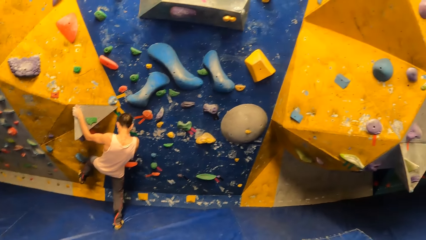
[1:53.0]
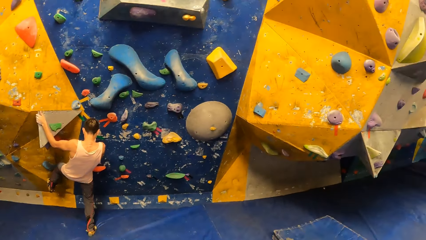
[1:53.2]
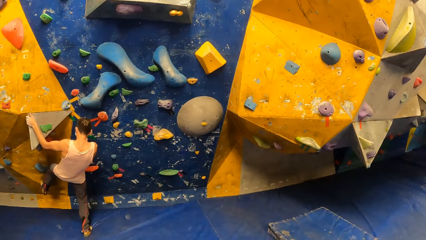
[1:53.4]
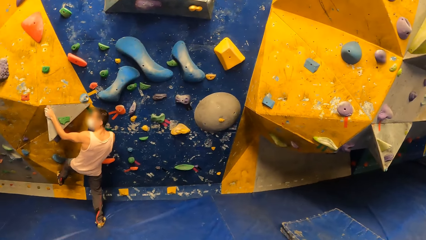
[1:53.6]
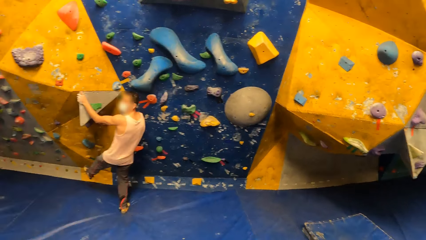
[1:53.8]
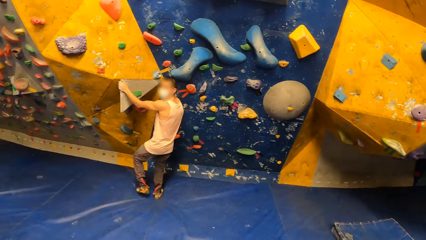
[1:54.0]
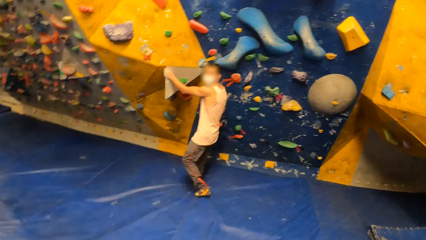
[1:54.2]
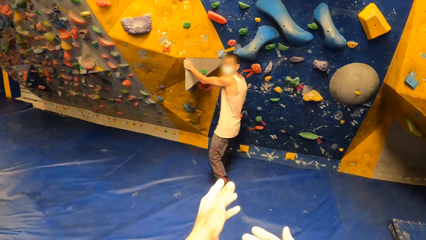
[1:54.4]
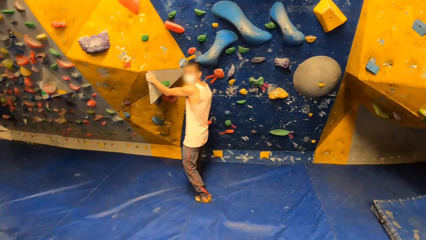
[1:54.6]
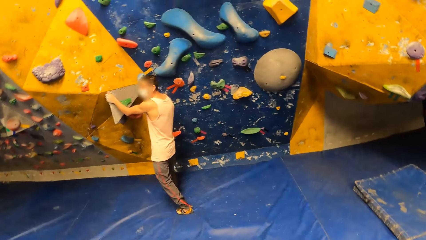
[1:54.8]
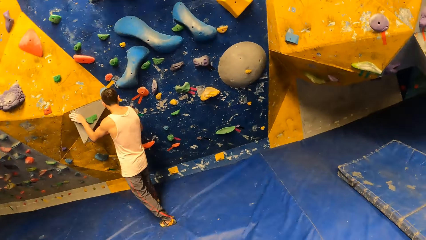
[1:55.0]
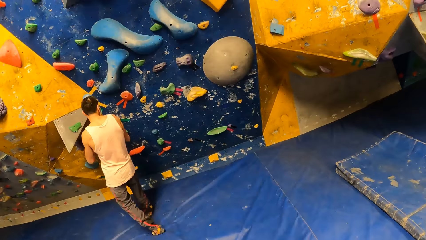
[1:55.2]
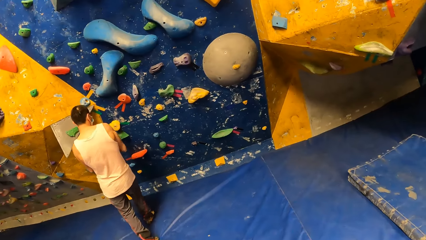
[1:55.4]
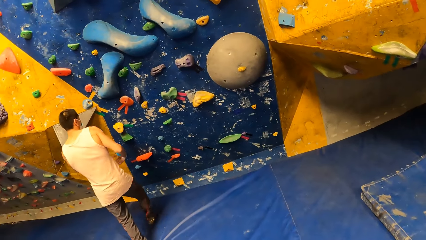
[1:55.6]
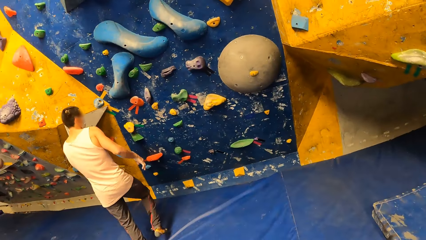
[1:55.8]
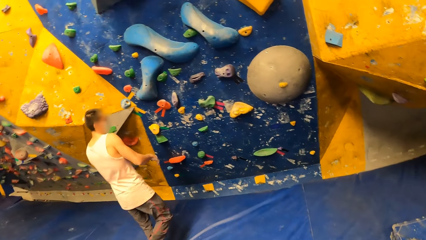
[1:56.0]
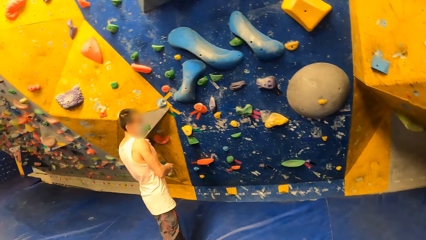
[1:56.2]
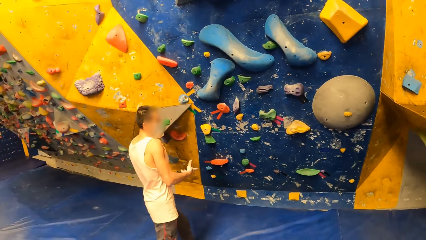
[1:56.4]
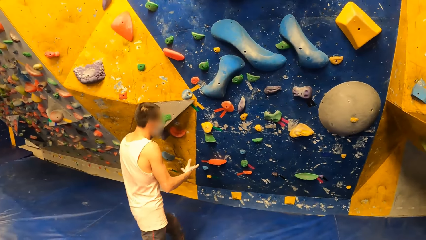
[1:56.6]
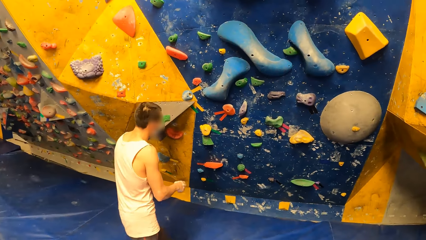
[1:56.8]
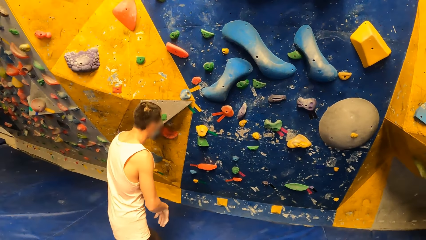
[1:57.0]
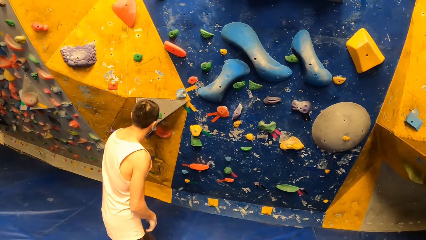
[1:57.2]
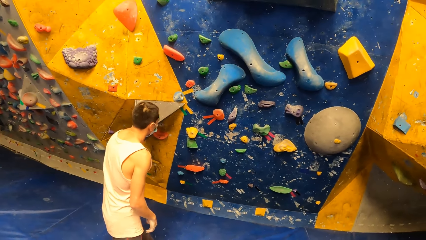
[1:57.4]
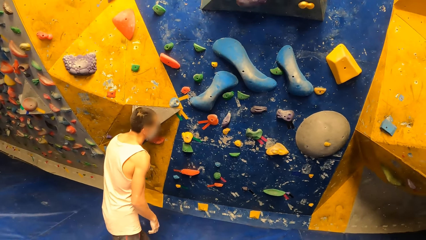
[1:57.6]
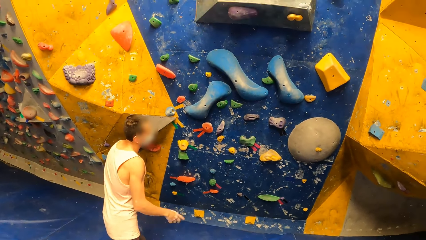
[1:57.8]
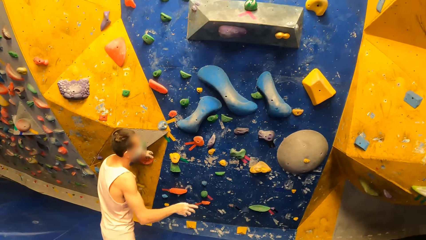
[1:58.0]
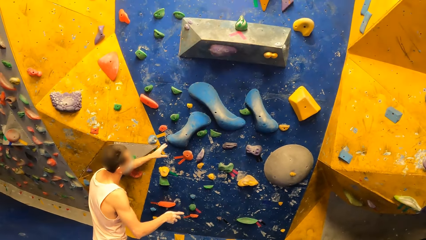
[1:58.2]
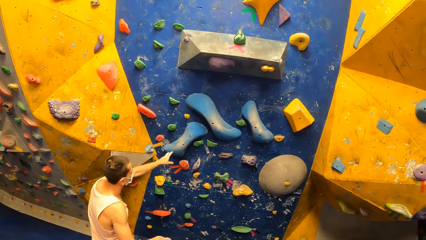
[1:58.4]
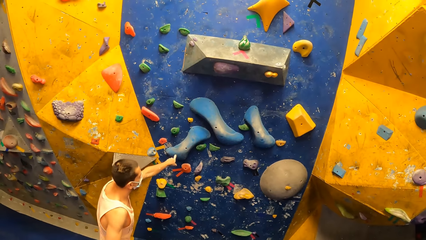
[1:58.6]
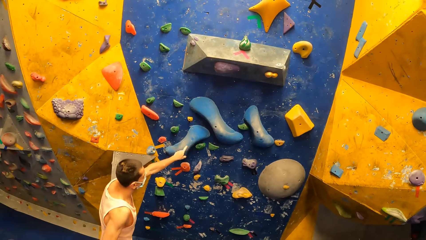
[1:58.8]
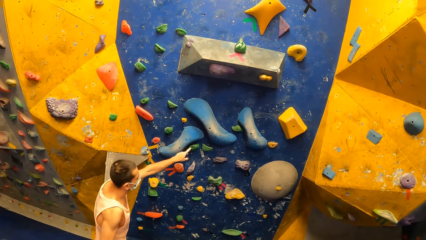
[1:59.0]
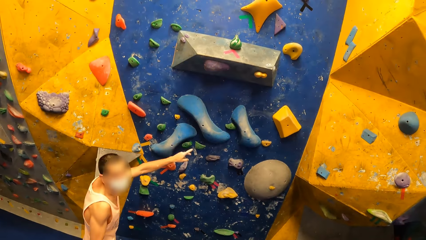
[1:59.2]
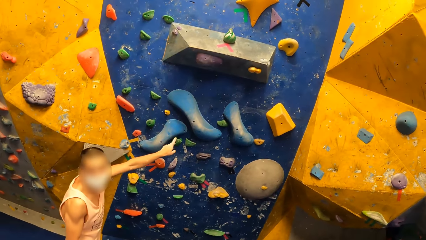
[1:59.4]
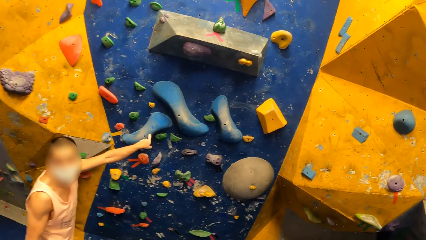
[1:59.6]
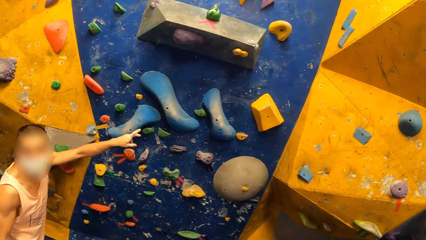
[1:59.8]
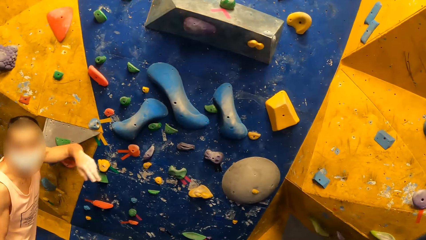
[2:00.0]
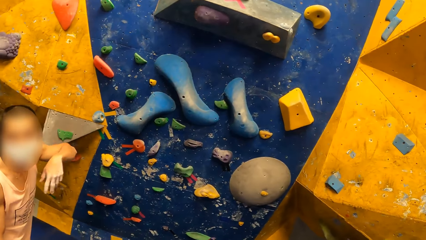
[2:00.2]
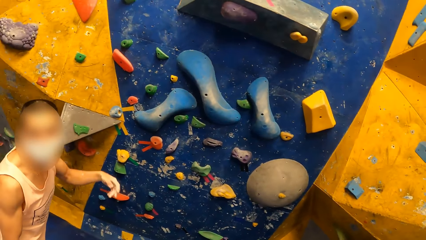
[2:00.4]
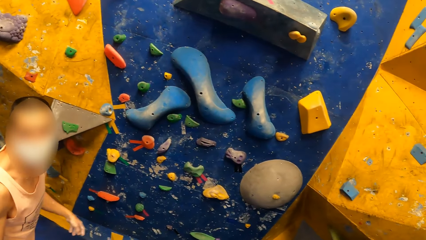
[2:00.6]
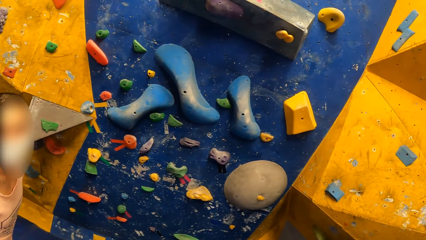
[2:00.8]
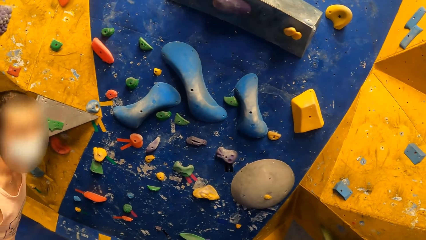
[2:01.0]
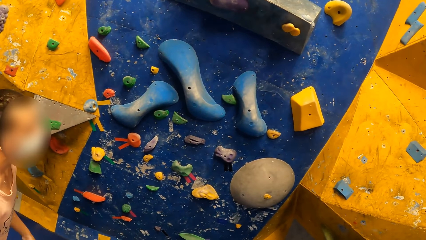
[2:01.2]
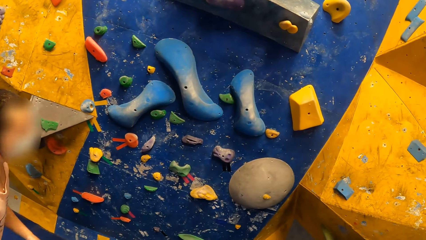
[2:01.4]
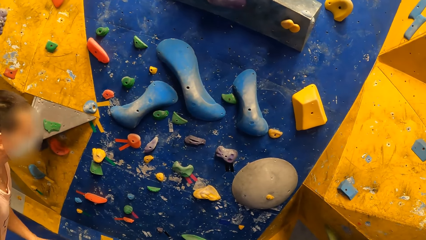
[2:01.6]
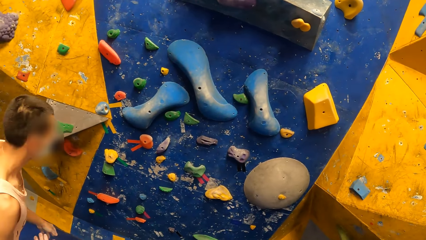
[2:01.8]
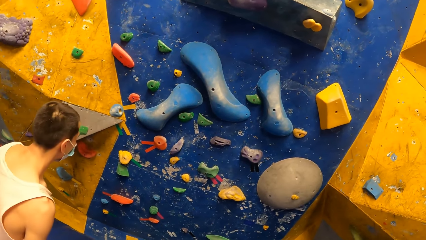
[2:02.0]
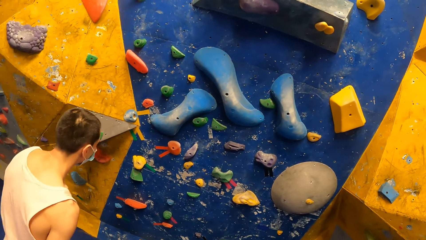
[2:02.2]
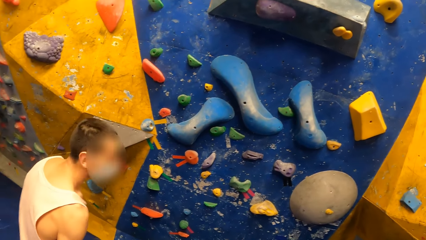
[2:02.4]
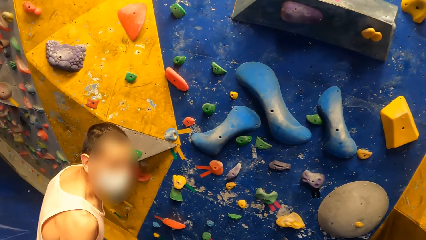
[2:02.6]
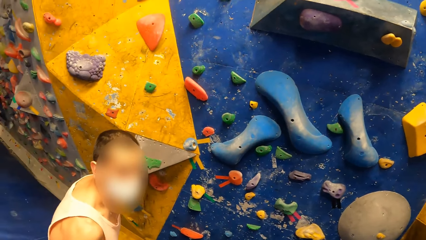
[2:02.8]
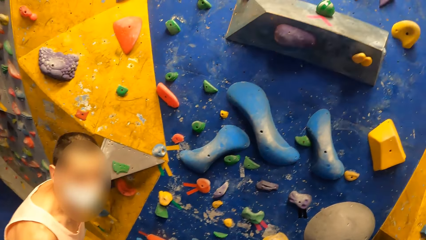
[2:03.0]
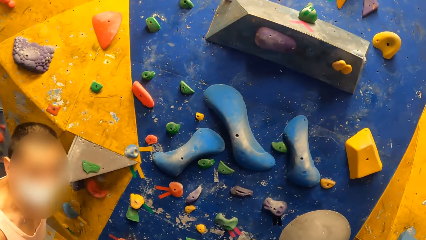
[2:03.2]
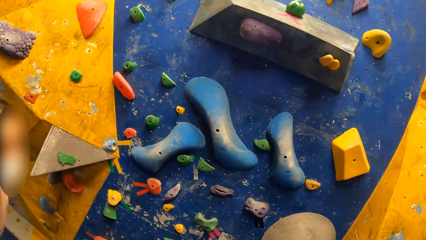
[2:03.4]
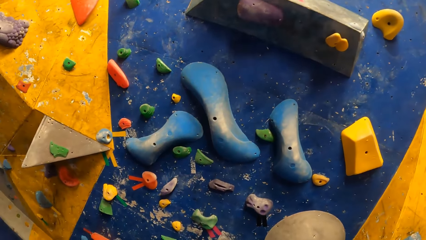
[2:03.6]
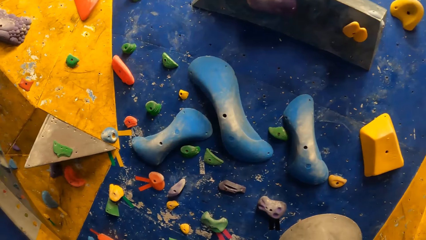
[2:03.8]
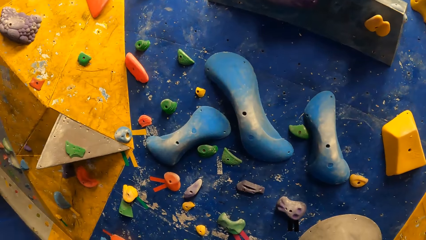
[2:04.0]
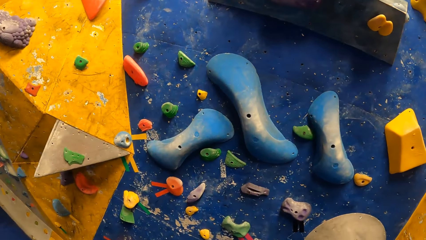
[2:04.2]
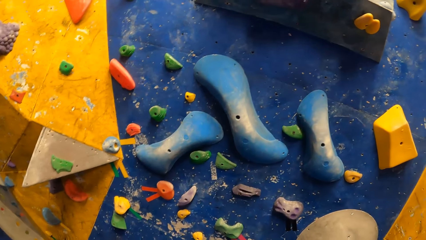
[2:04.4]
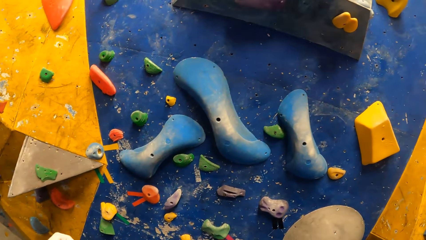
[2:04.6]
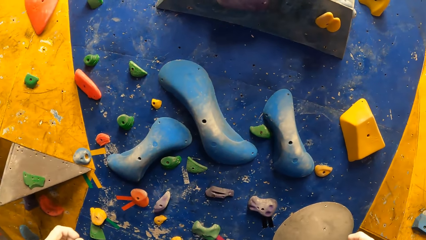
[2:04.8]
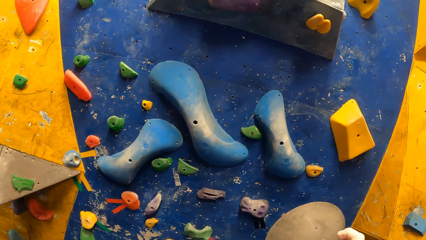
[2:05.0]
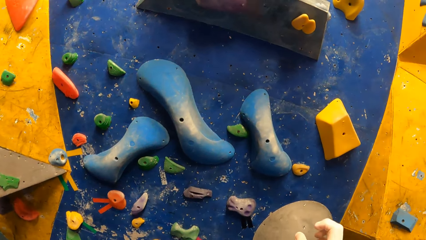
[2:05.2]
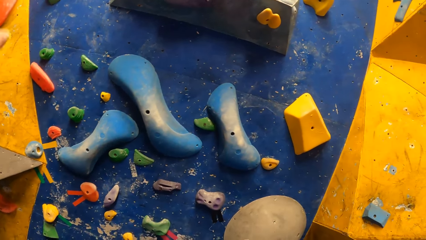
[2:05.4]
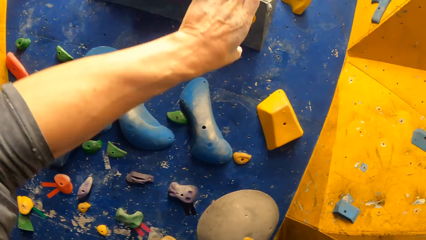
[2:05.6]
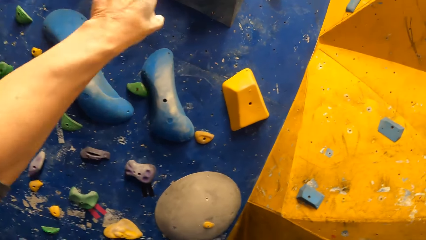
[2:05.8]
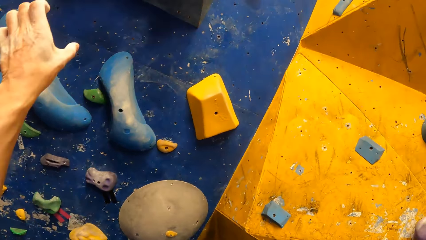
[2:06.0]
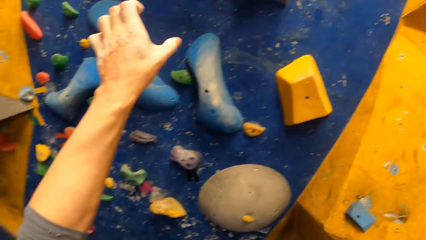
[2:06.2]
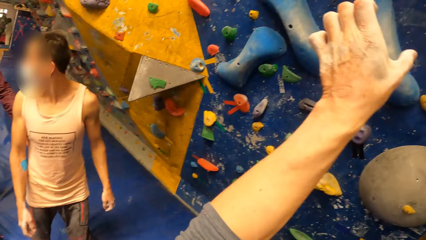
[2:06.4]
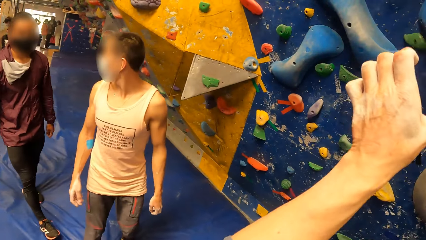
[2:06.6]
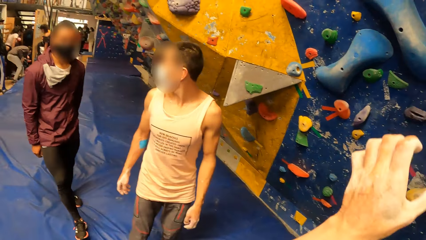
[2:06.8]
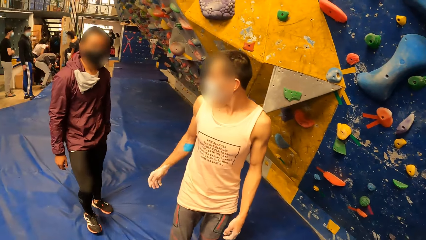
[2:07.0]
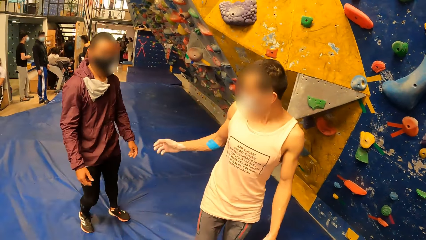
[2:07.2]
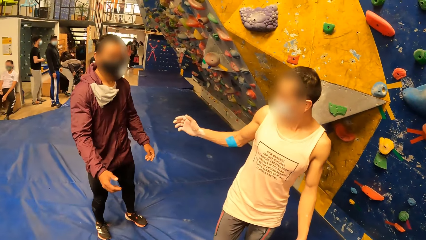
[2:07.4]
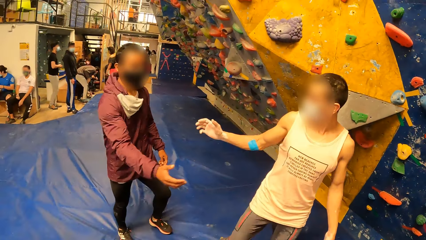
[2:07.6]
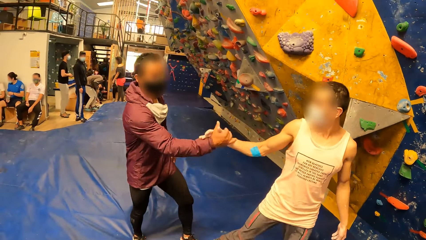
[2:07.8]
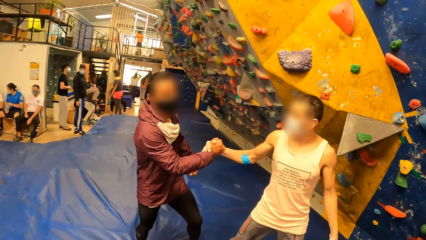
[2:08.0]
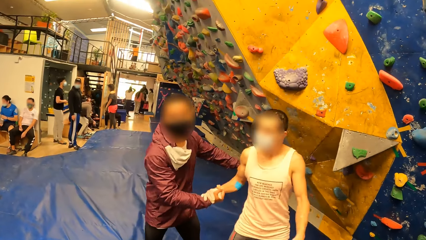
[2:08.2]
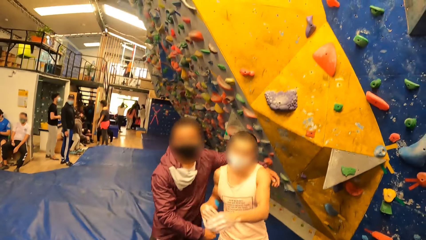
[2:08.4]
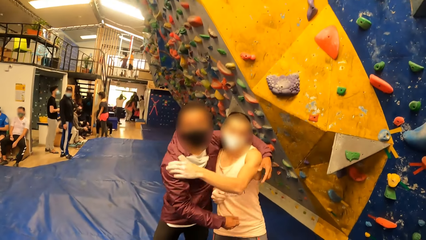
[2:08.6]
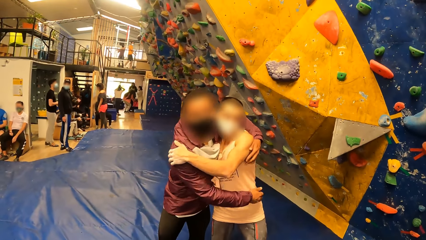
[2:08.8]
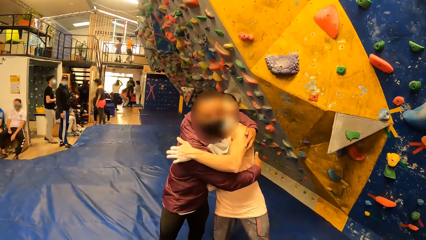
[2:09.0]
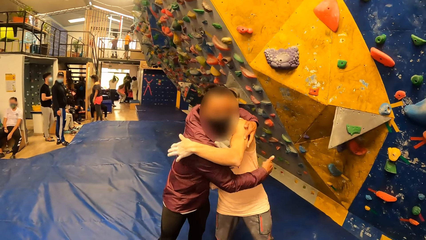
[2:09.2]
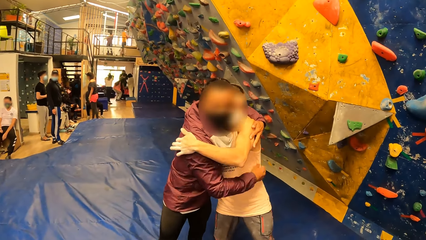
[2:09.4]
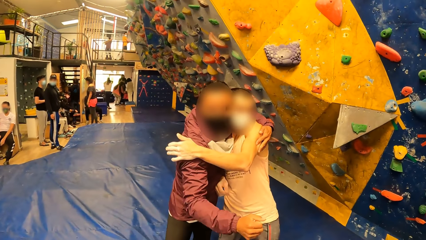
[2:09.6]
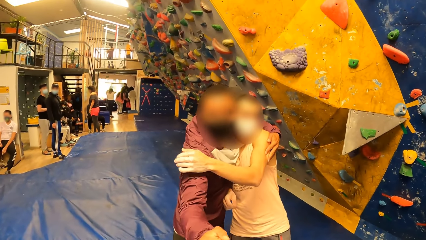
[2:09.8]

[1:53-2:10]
The man removes his left foot from the crag. The camera wearer does a hand gesture. The man removes his hands from the crag. The man interacts with the camera wearer. Another man does a hand gesture. The camera wearer does a hand gesture. The first man shakes hands with a man and hugs the man.
